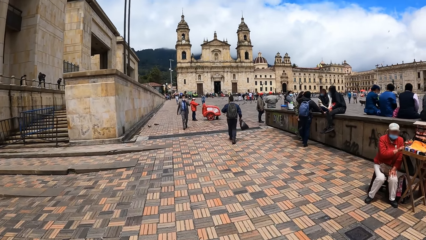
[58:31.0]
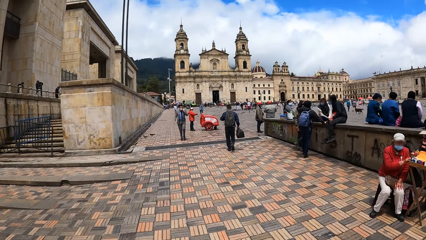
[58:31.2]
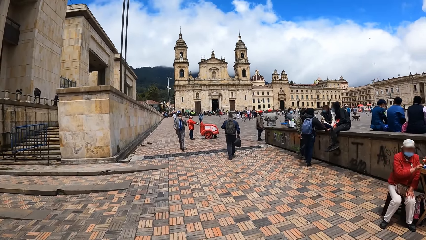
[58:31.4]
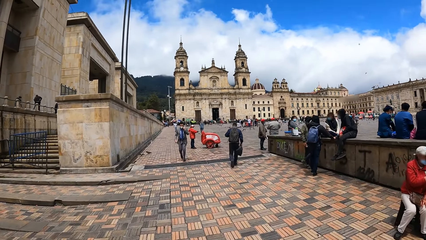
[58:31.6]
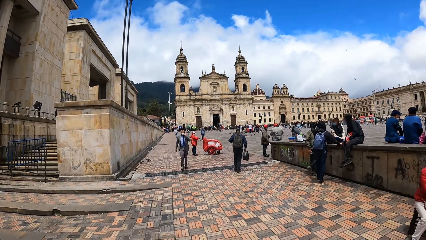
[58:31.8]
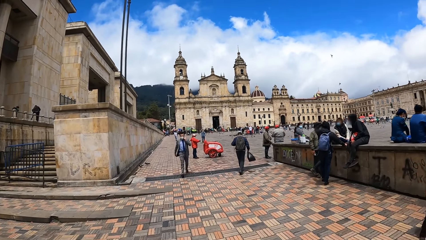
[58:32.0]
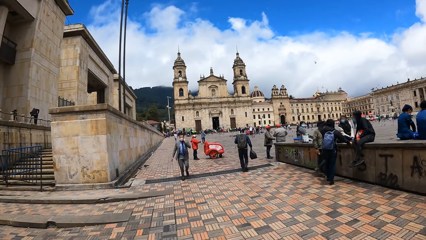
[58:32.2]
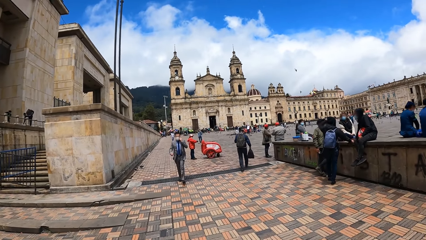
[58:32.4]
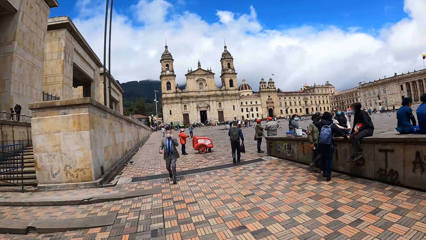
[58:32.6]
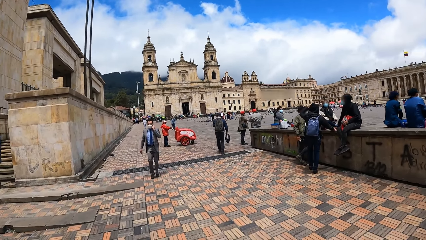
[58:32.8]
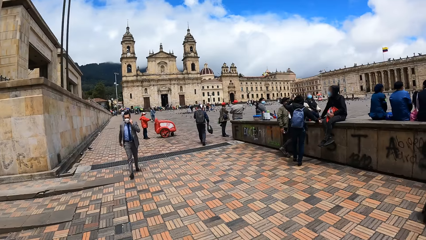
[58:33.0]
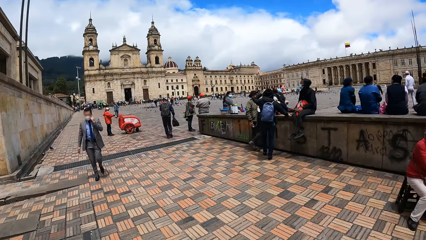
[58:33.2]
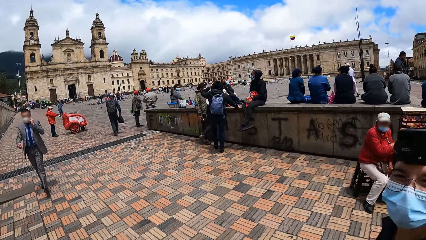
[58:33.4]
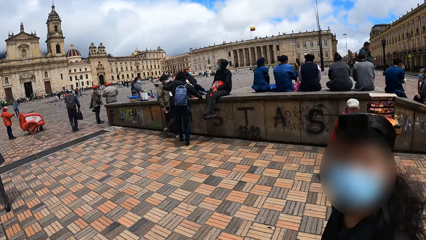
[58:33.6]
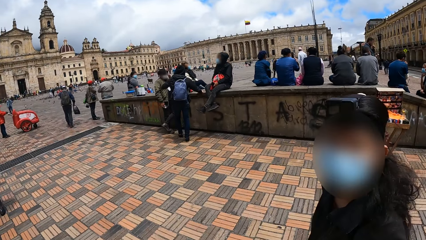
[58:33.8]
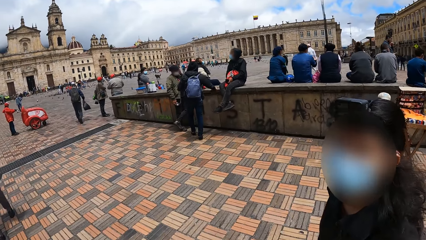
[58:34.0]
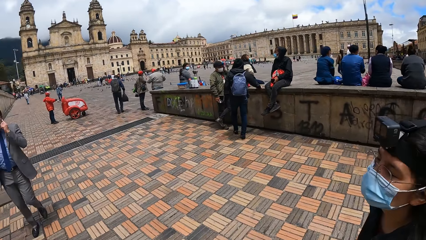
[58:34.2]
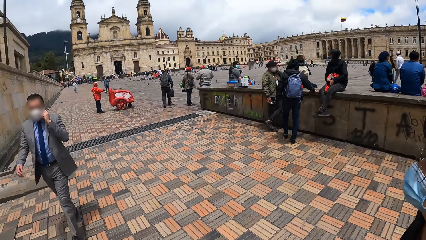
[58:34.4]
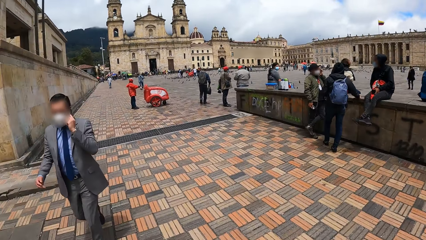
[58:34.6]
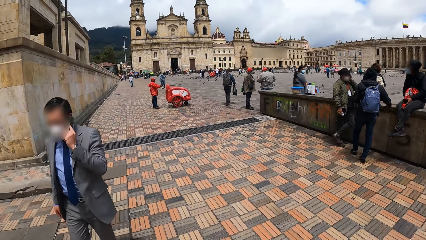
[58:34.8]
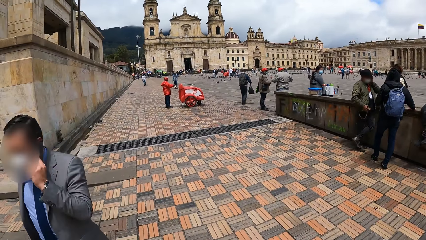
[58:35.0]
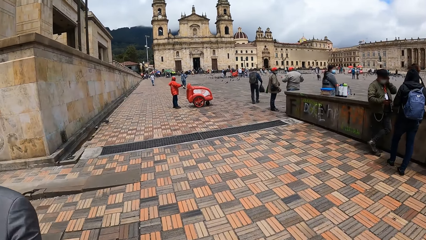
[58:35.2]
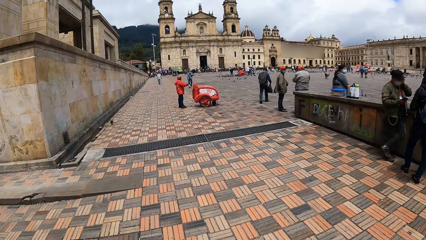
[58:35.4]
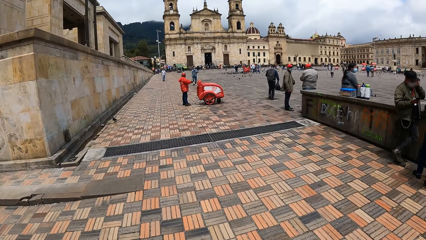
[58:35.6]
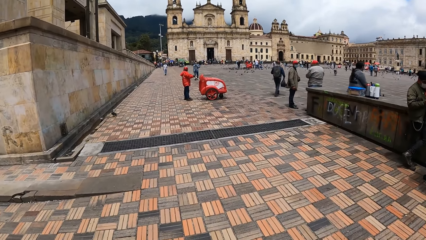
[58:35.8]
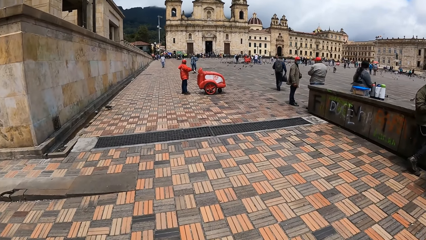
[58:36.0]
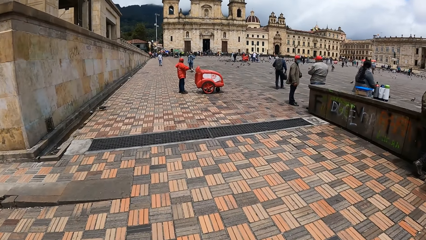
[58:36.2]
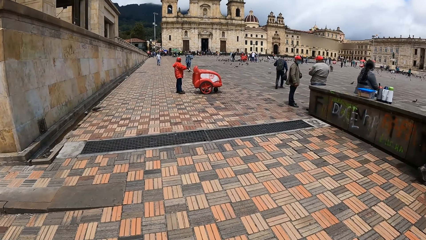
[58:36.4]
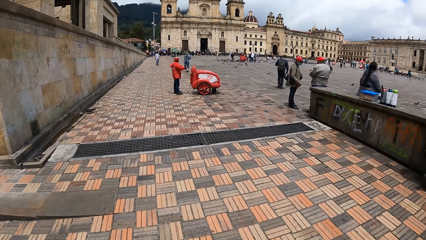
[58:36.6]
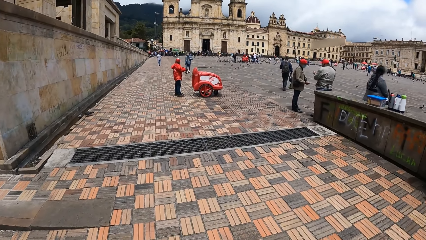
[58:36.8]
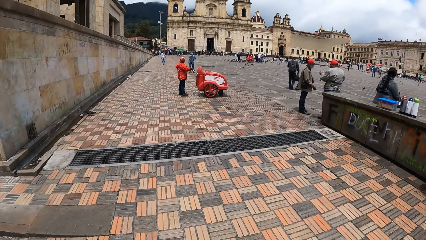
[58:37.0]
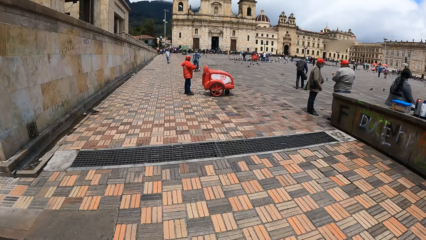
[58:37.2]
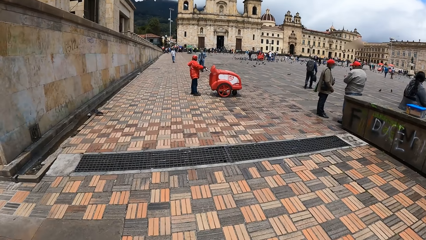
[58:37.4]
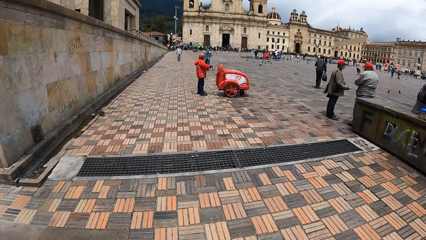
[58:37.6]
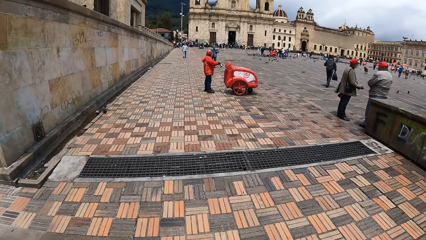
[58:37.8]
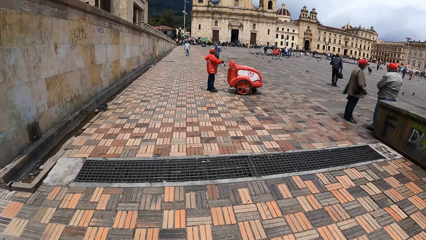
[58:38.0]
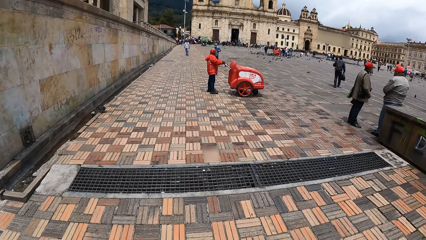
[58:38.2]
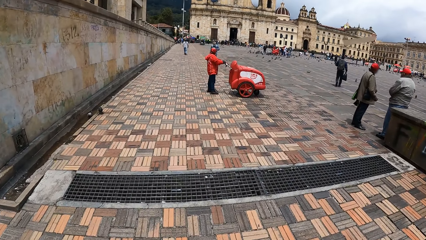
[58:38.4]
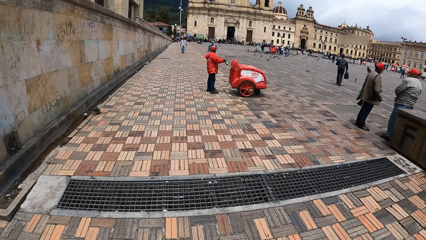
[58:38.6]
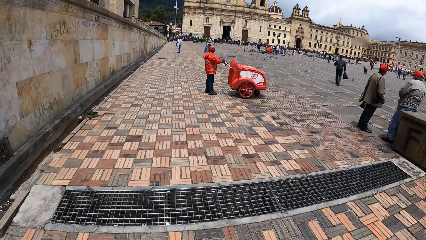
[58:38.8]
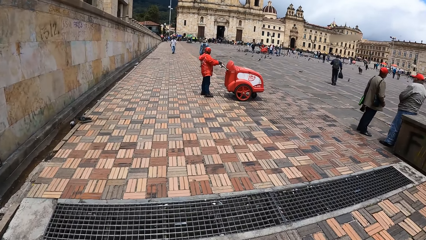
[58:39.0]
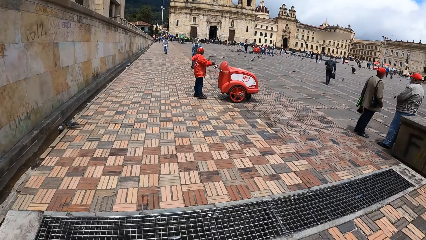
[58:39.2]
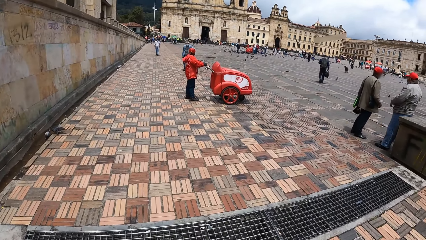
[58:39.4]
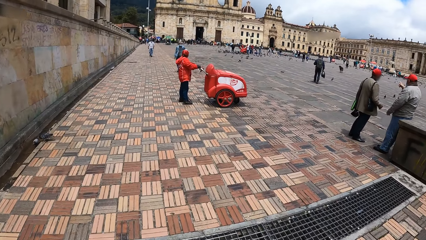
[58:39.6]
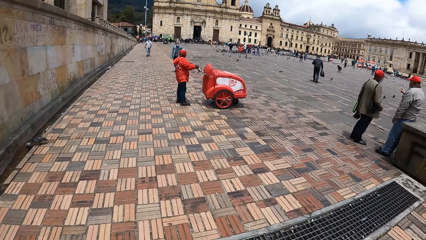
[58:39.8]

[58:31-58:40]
The camera wearer walks around and interacts with the person. The person walks around.

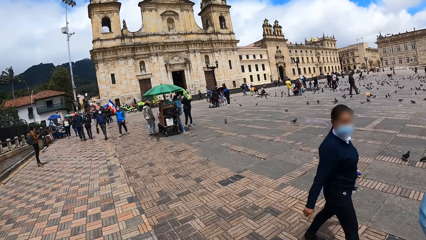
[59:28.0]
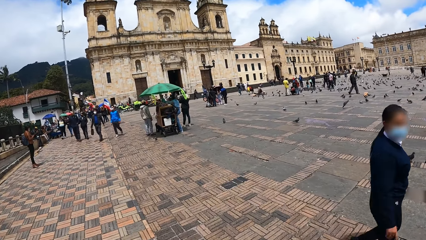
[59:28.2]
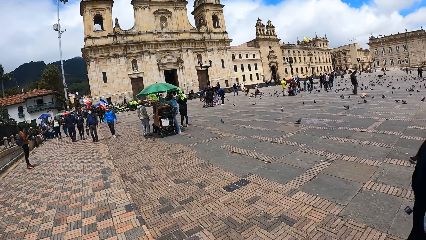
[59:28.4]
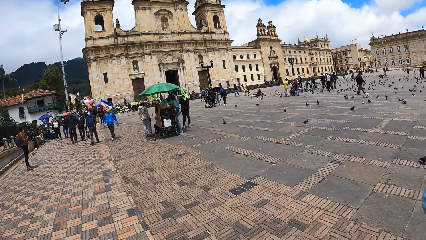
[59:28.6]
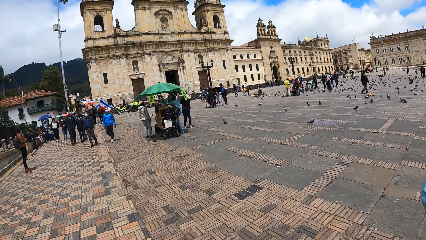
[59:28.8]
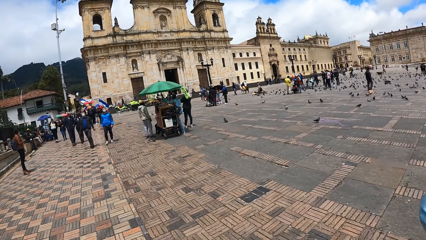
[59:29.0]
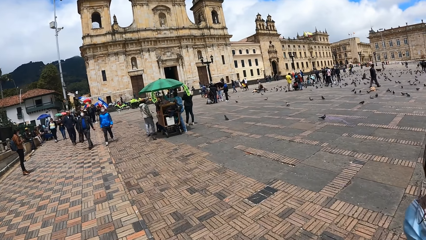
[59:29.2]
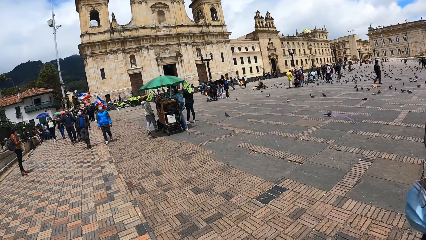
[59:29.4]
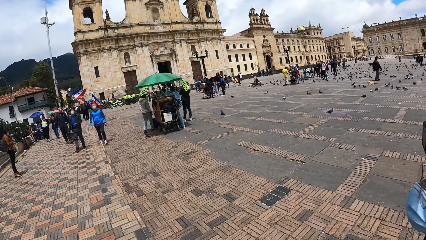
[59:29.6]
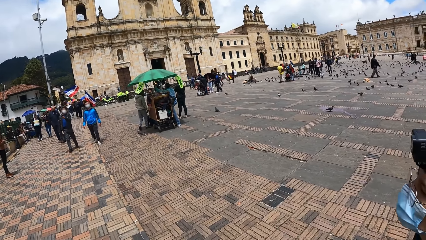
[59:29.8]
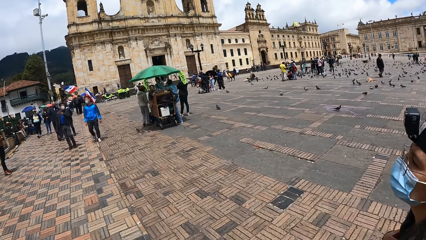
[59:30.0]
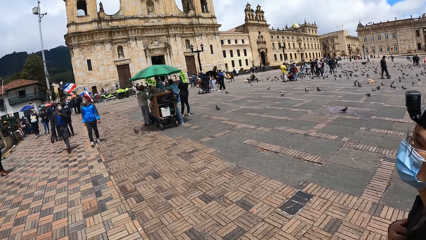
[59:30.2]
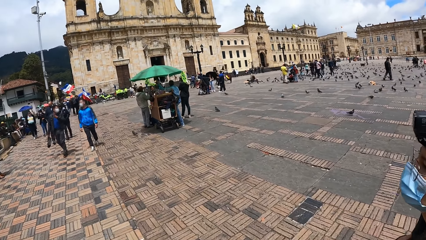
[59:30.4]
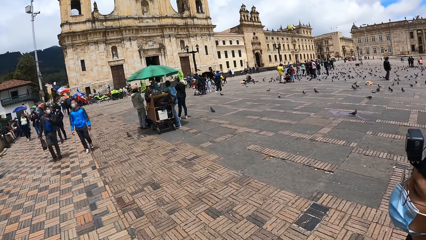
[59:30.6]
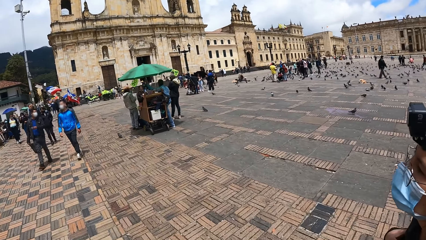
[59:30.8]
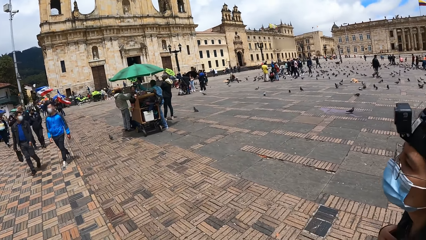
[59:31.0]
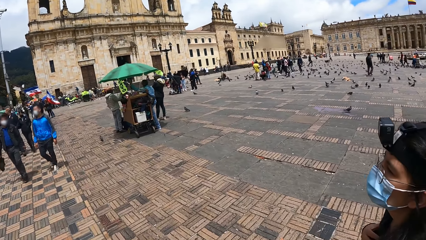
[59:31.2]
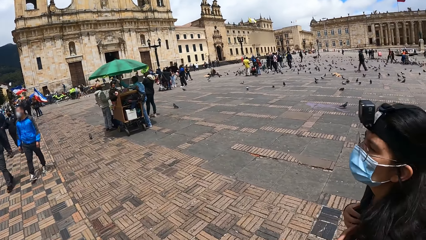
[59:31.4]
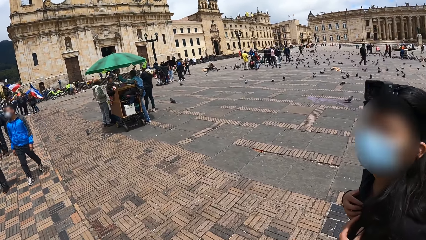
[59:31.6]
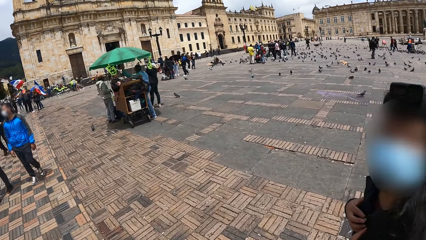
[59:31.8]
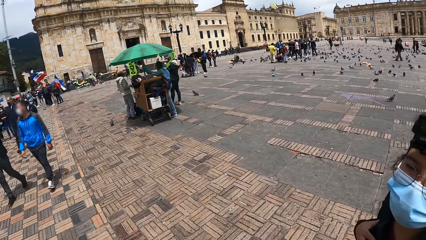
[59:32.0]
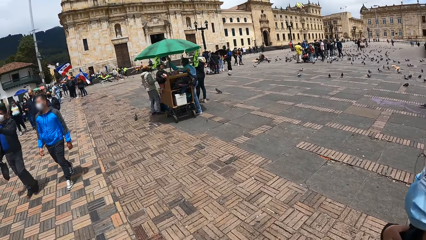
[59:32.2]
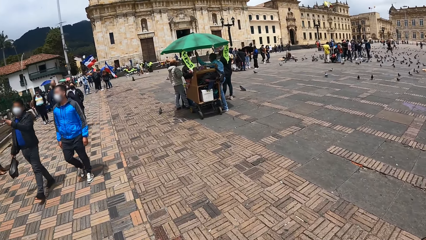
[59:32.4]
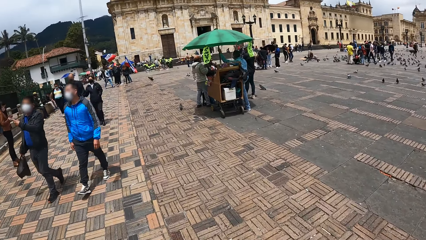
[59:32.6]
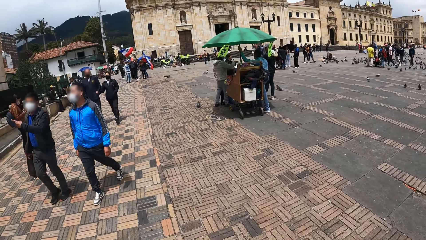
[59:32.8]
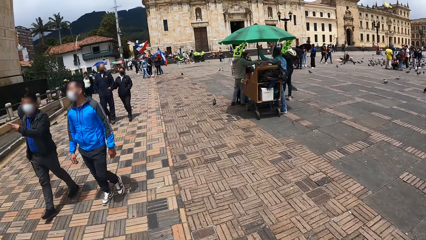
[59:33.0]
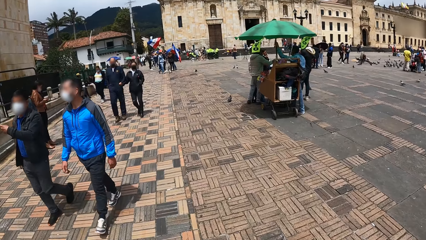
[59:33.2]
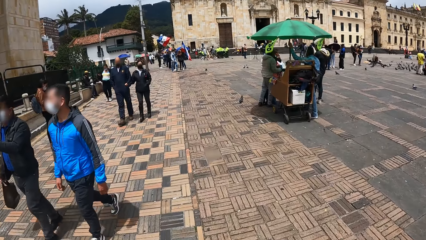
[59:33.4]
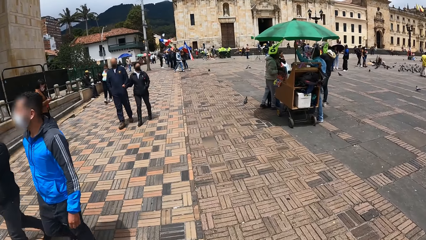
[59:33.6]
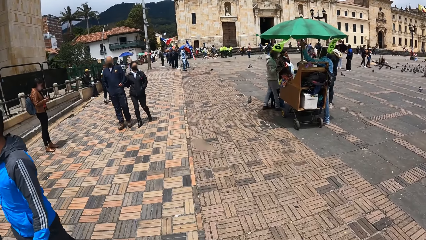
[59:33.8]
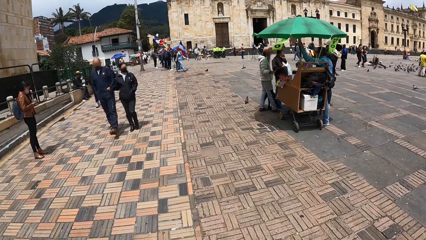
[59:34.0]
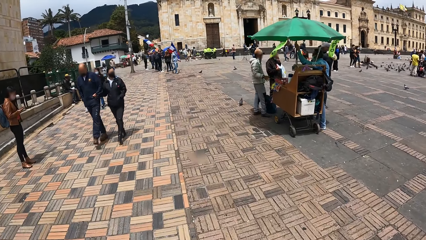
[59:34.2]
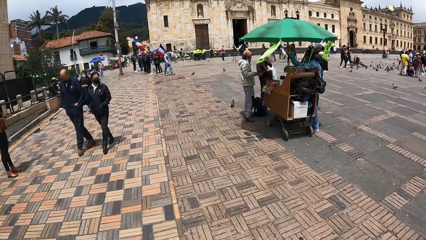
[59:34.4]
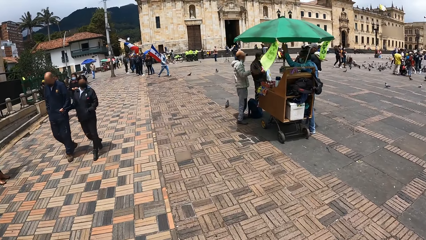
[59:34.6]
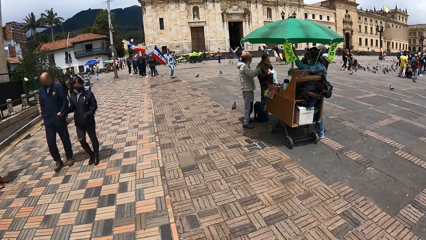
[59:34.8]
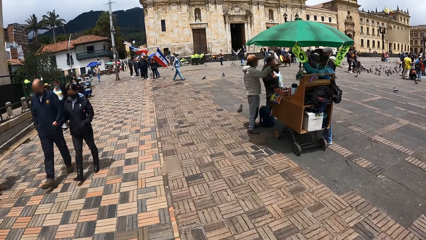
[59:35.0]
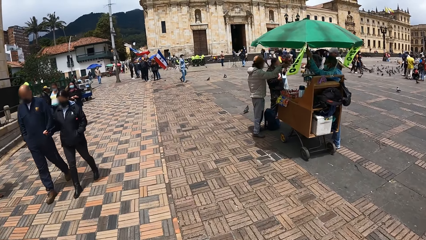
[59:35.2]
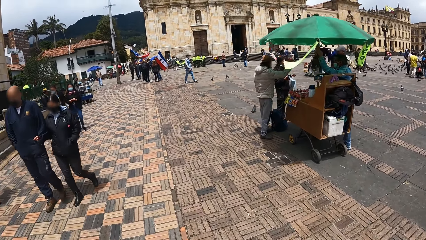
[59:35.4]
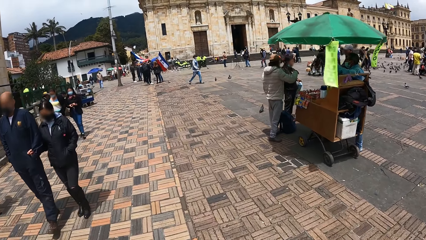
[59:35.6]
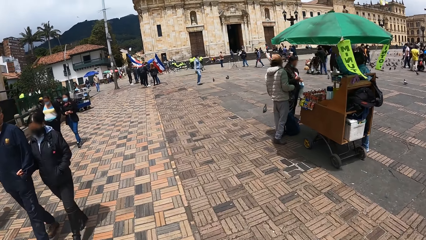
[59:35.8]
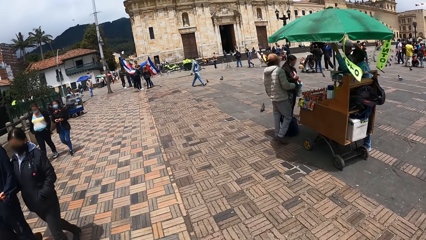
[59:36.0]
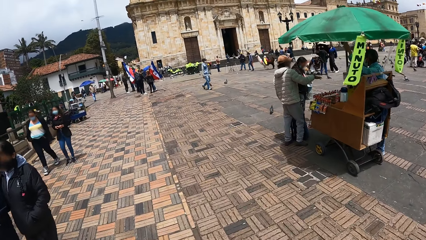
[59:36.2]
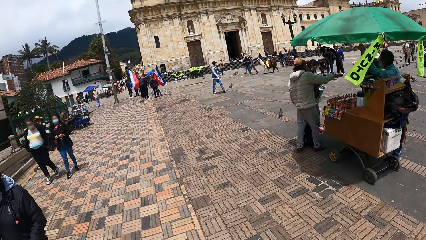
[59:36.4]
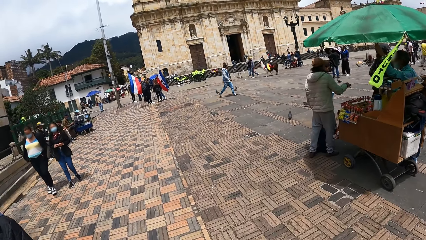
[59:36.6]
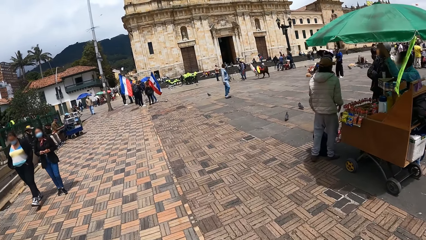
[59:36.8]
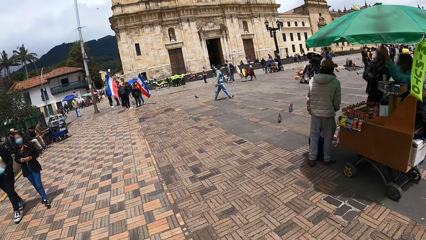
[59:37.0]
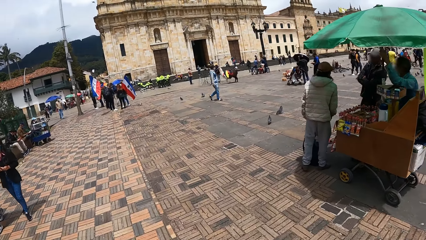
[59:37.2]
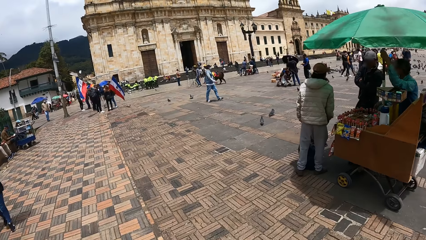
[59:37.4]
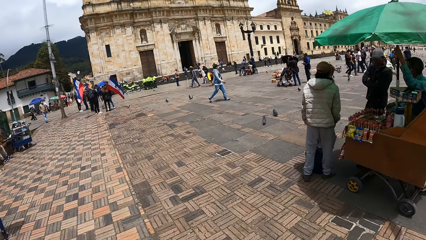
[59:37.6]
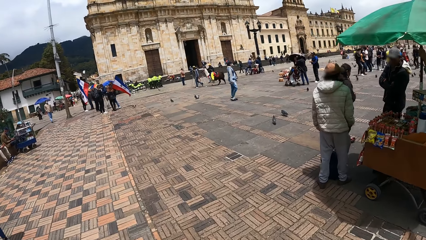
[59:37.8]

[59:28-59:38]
The camera wearer looks at a woman. They walk.
